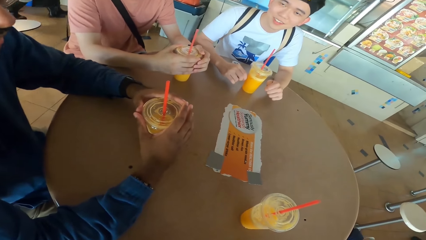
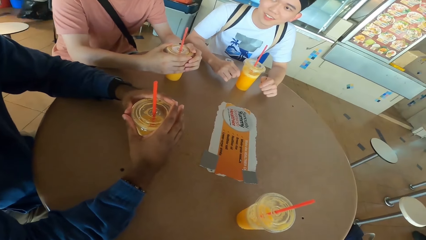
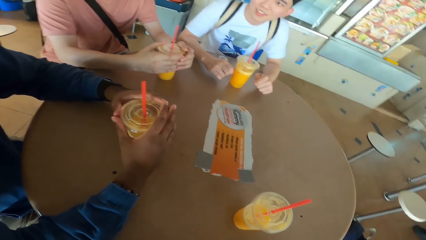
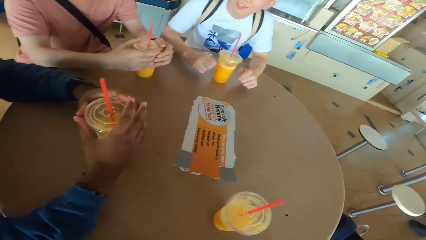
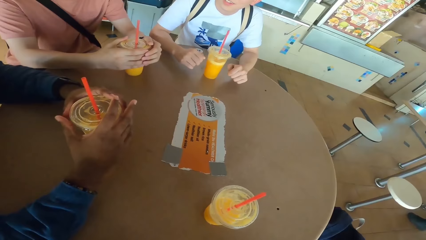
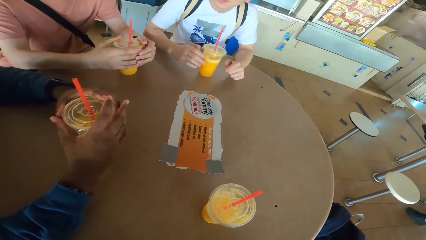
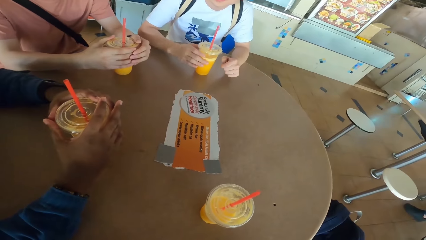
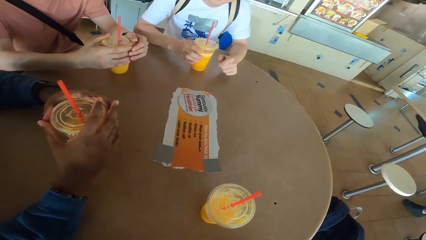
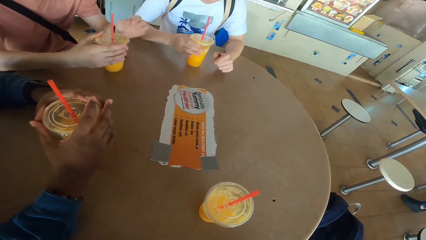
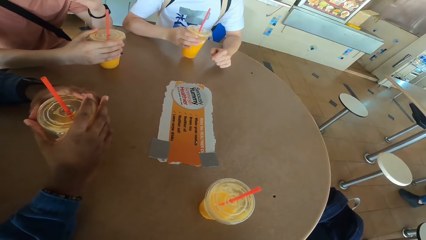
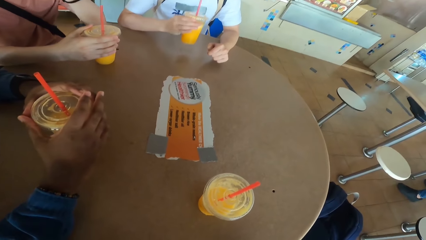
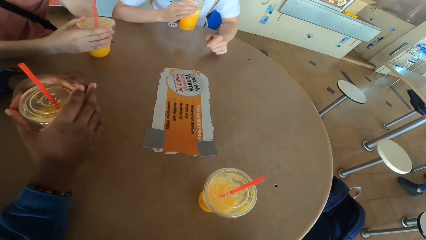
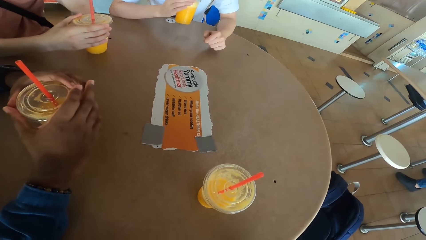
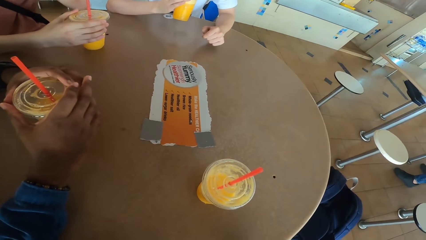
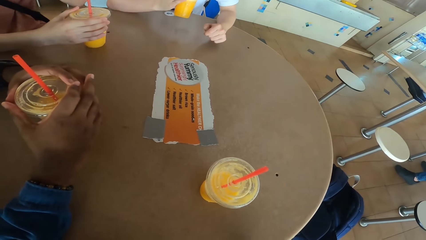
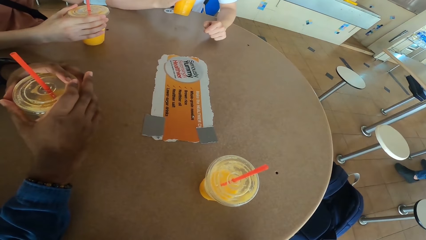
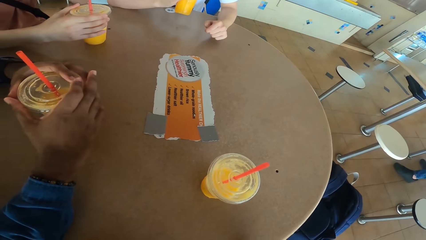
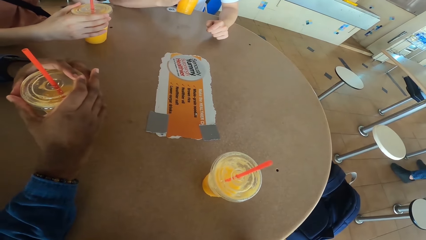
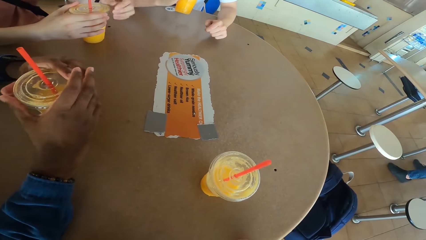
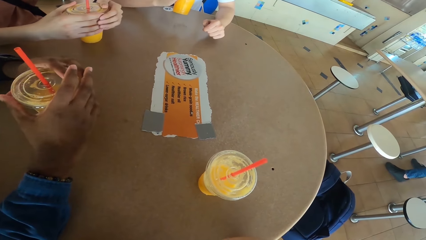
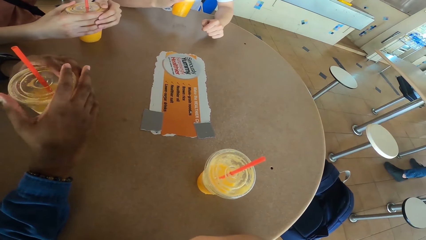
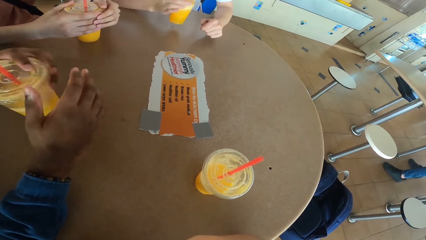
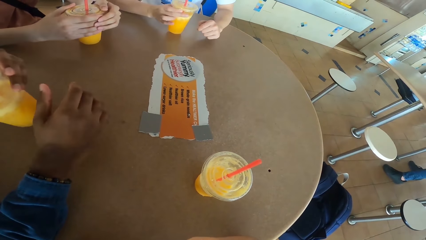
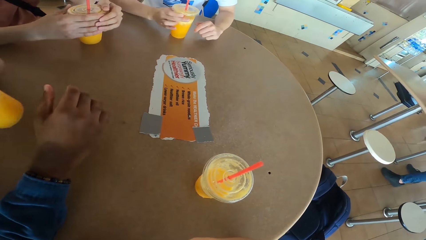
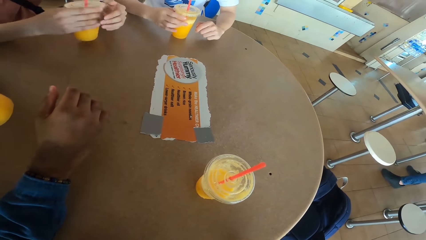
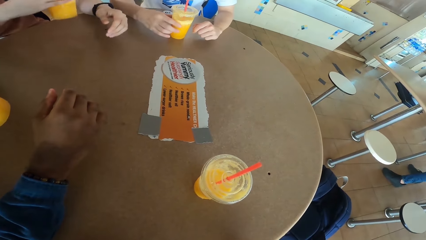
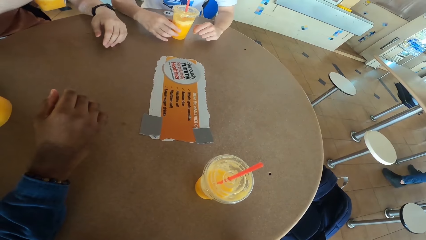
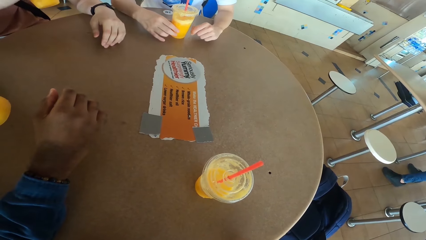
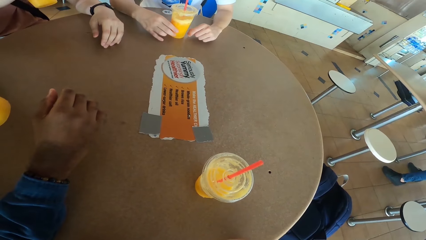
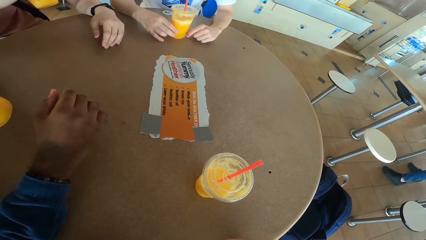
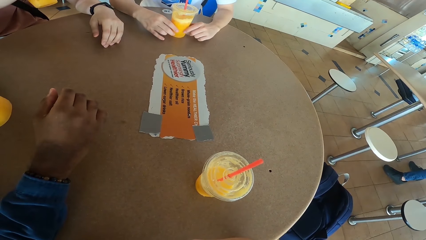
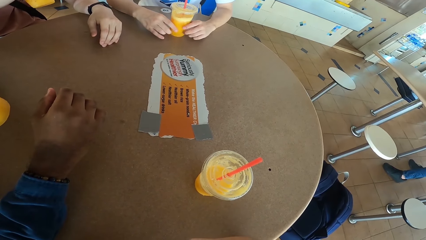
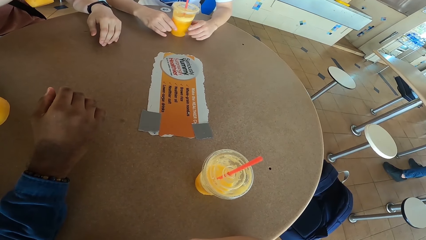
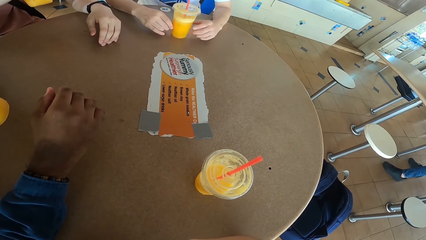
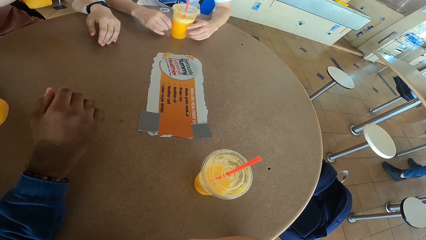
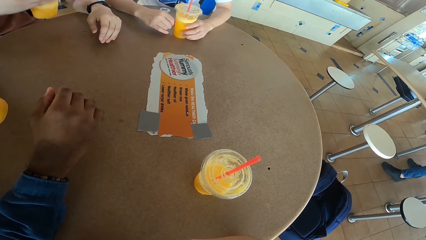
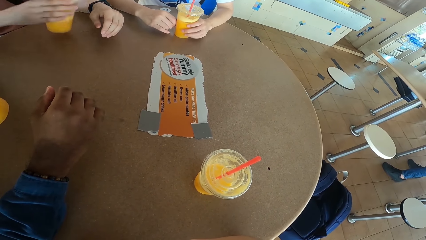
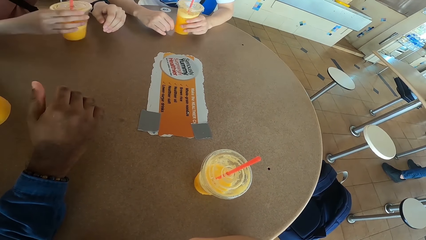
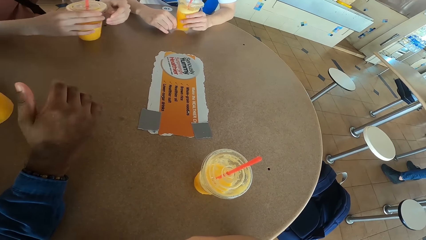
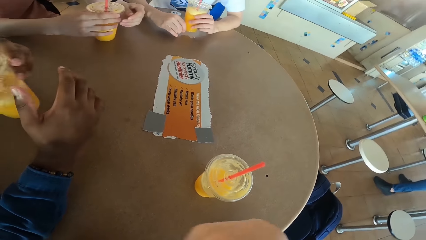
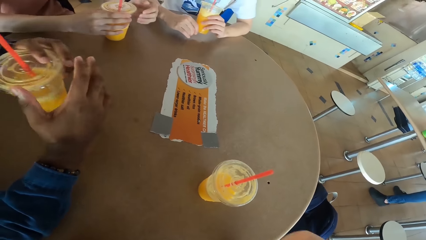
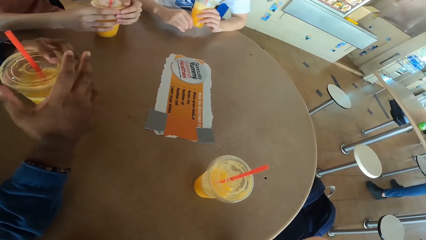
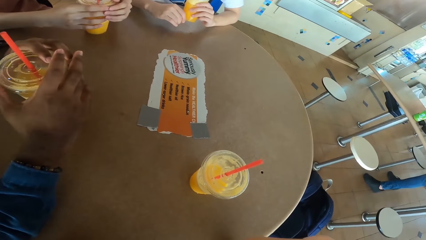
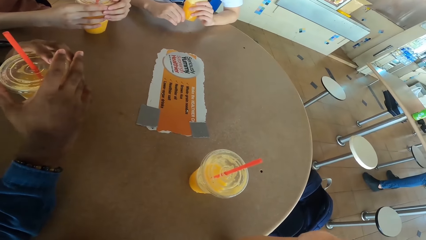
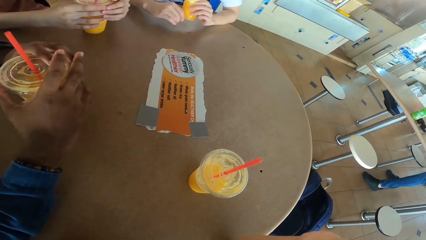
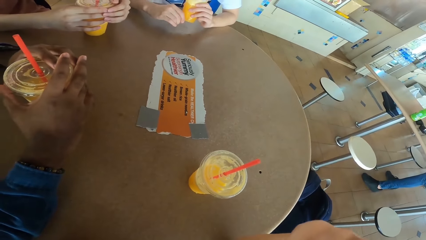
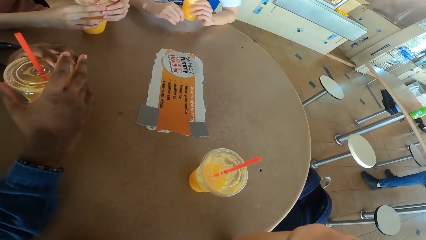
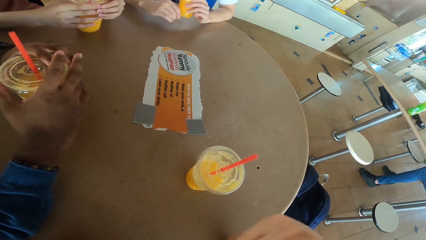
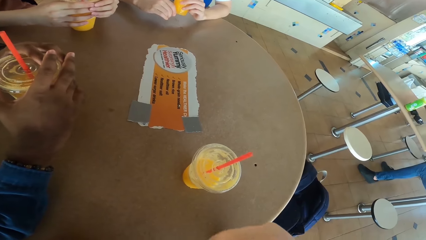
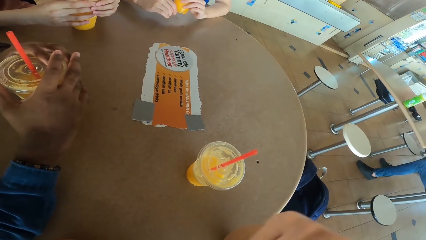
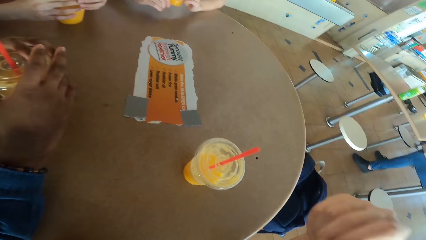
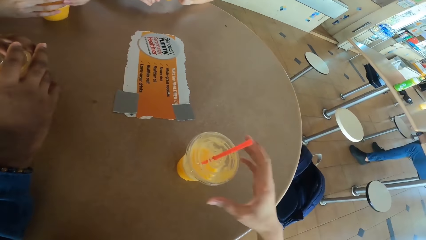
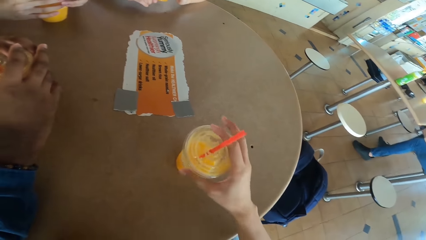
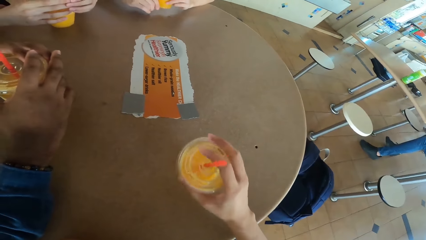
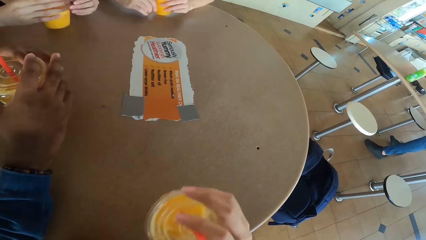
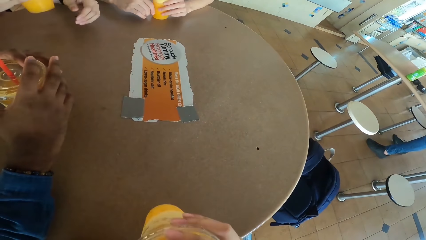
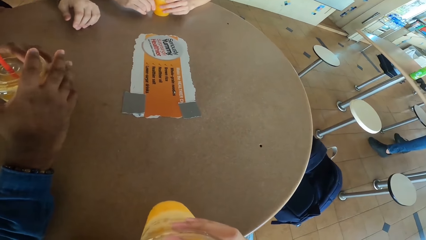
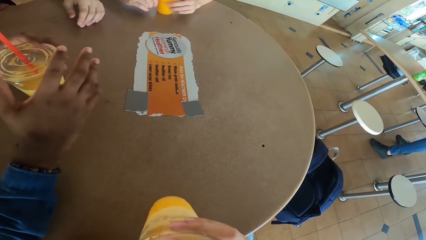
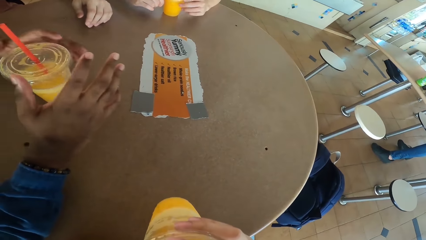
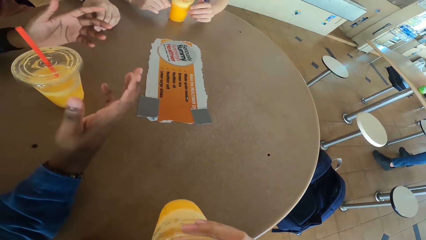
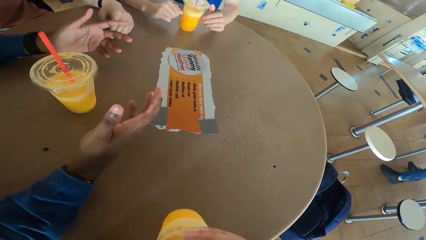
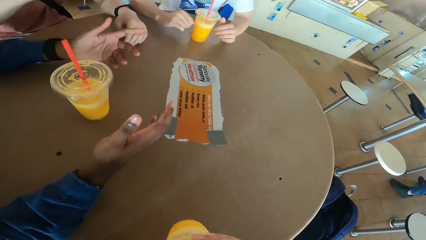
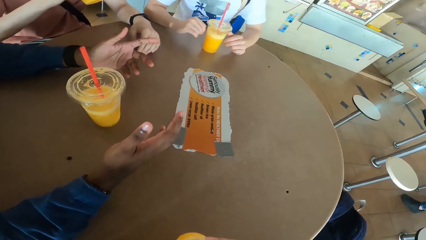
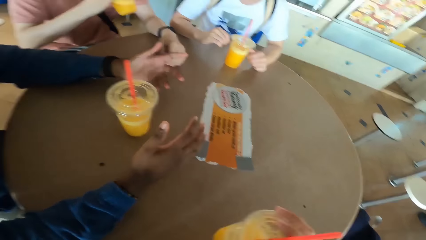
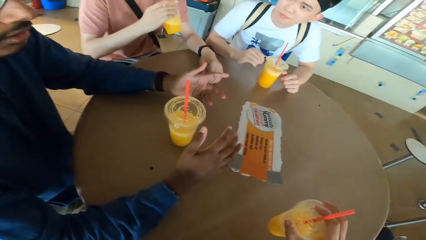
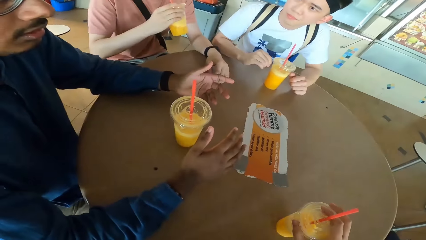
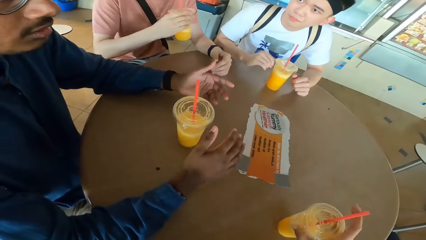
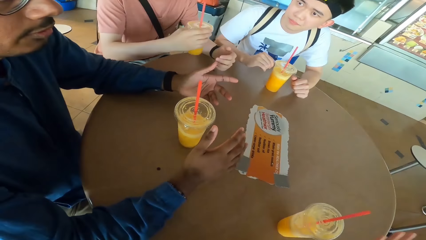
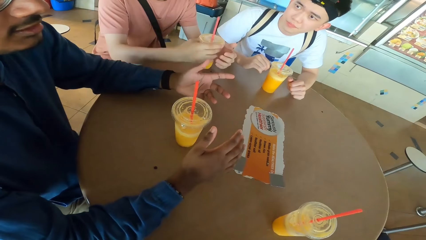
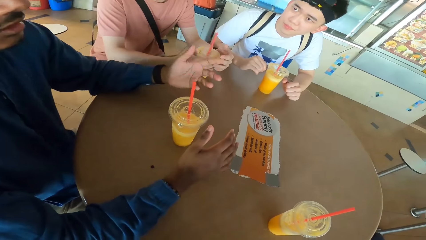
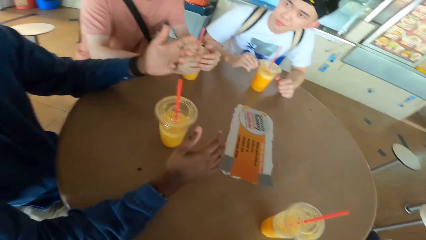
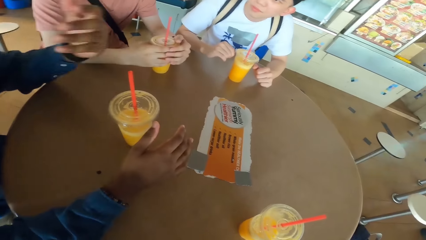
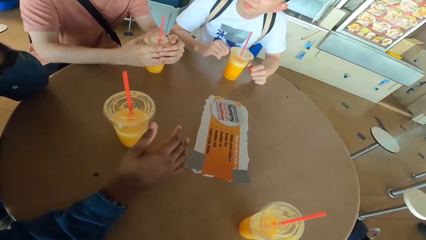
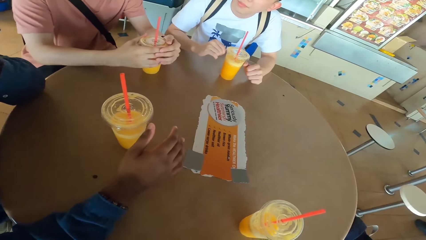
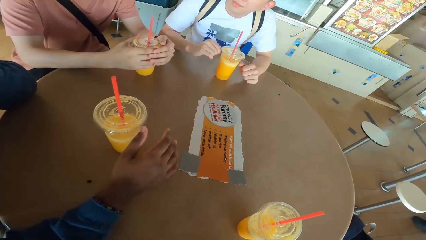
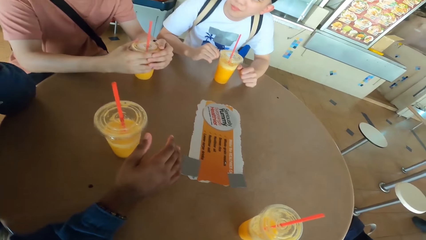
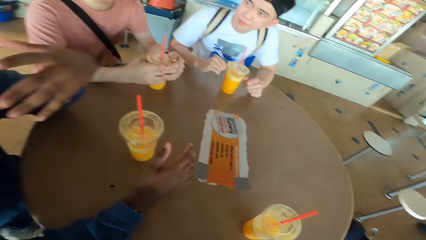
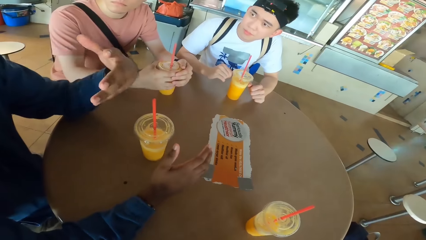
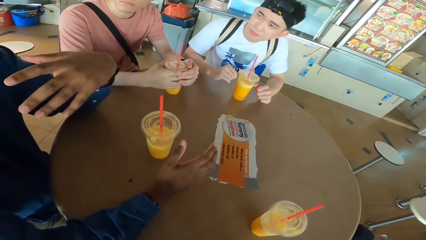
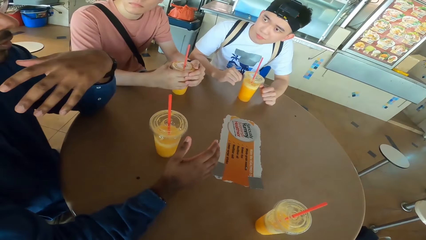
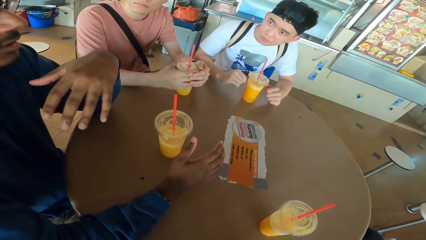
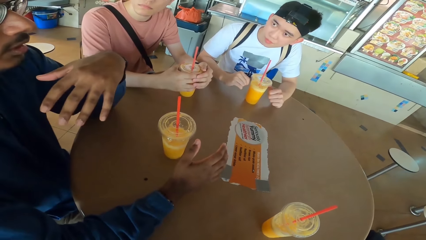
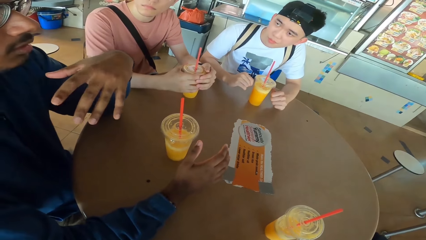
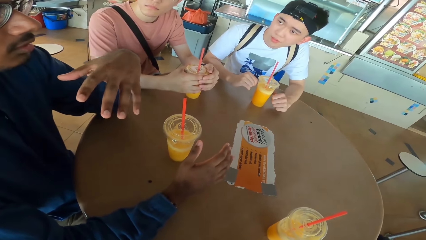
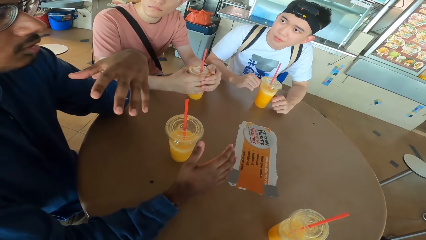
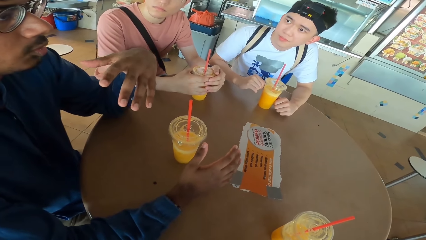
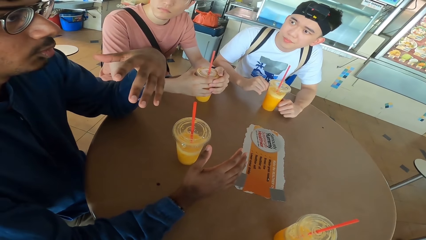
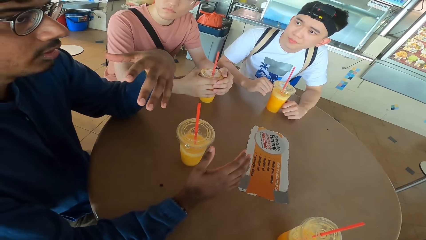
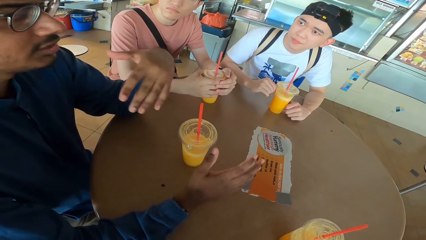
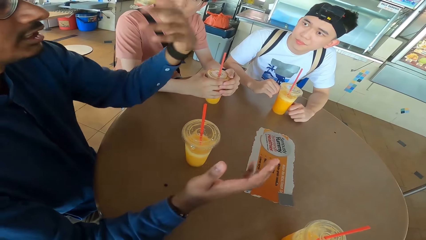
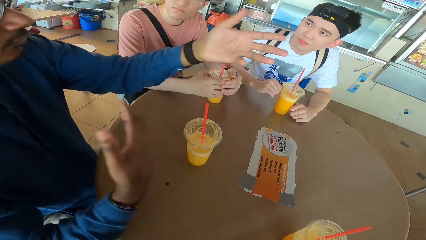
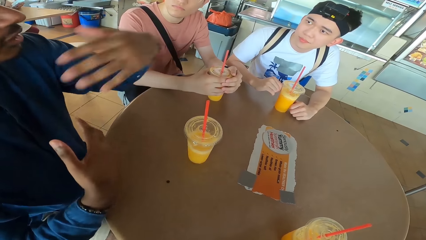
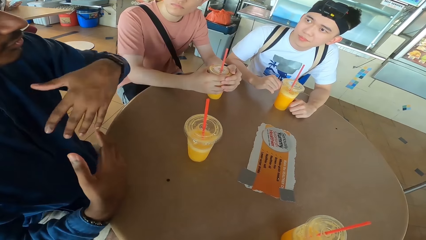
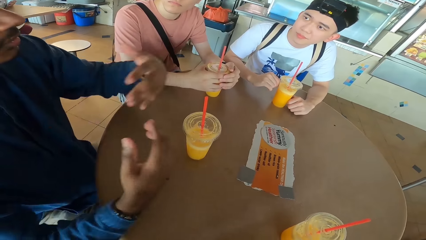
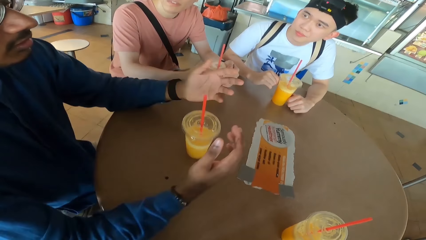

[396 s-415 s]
A man picks up a juice can from the table, sips juice from the can and places the juice can on the table. Another man picks up a juice can from the table and sips juice from the can. A third man picks up a juice can from the table, sips juice from the can and places the juice can on the table. The first man lifts the juice can or tumbler. The second man places the juice can on the table. The camera wearer picks up a juice can from the table. The third man picks up a juice can from the table. The camera wearer sips juice from the can. The third man sips juice from the can. The second man converses with the rest. The third man places the juice can on the table. The second man lifts his hands and gestures with his hand.
